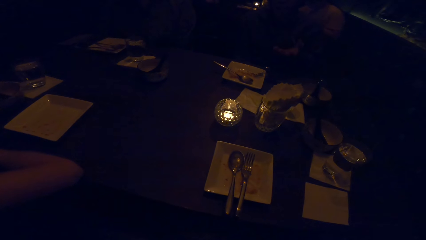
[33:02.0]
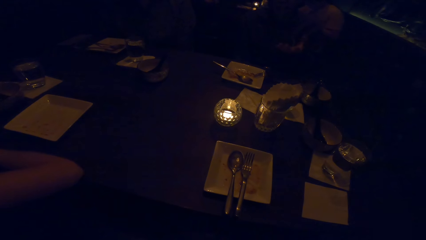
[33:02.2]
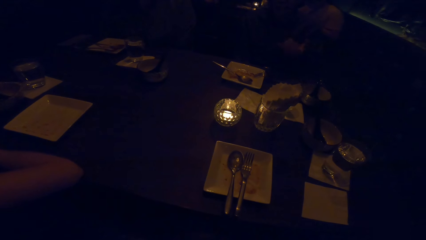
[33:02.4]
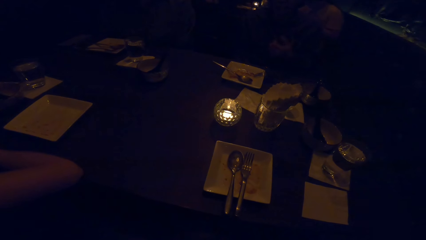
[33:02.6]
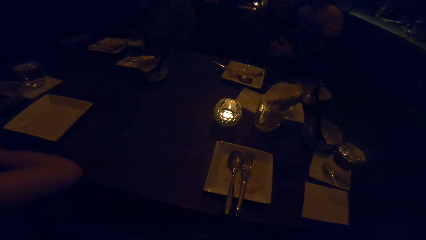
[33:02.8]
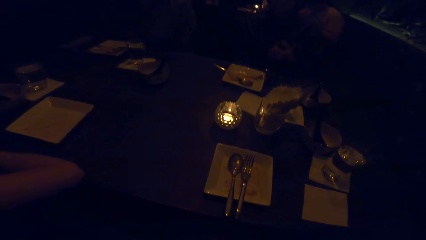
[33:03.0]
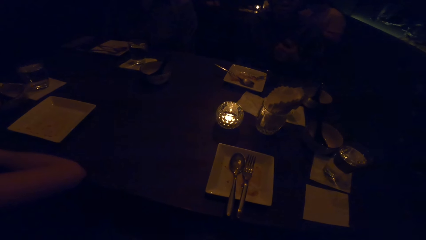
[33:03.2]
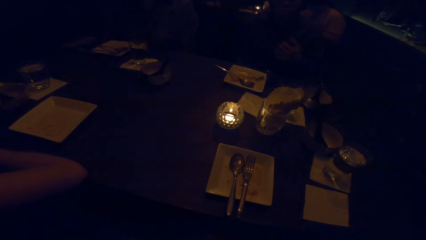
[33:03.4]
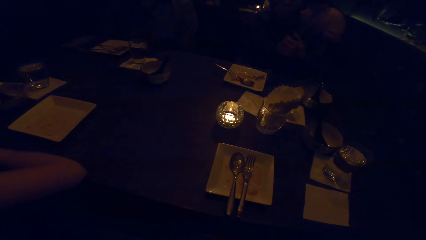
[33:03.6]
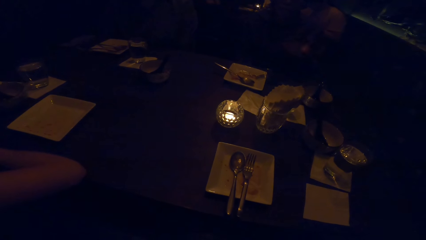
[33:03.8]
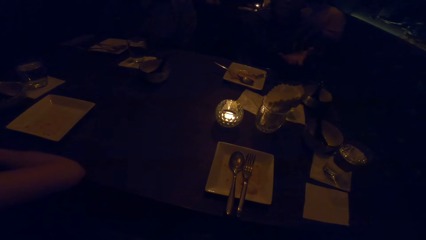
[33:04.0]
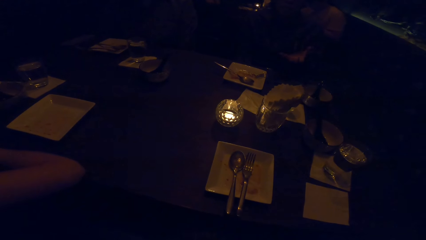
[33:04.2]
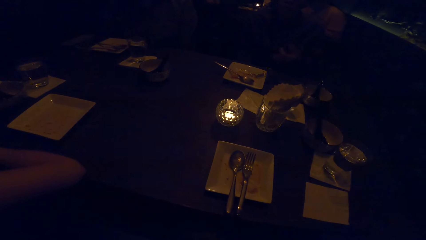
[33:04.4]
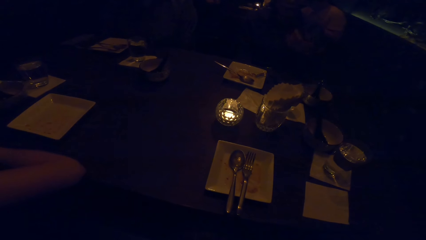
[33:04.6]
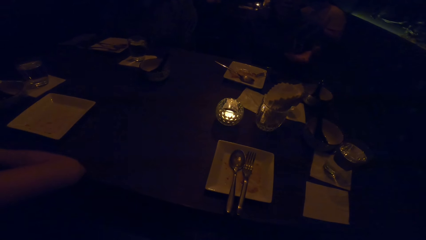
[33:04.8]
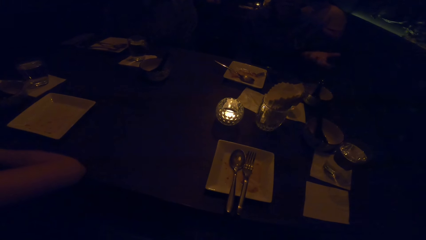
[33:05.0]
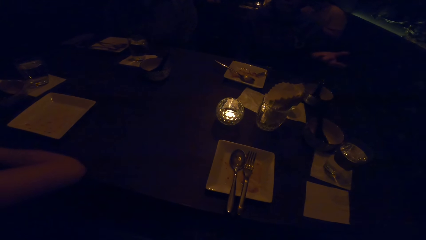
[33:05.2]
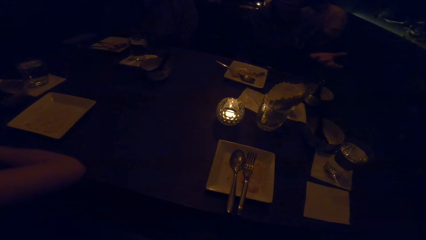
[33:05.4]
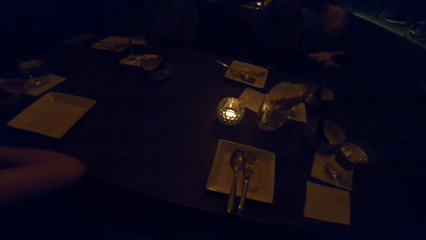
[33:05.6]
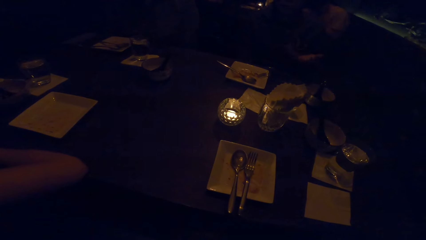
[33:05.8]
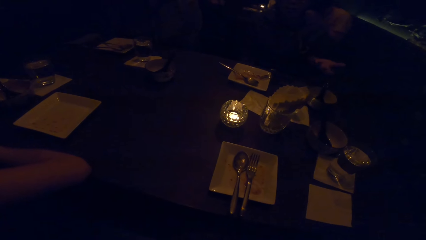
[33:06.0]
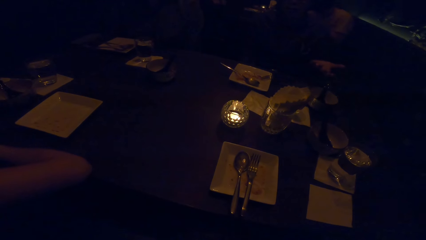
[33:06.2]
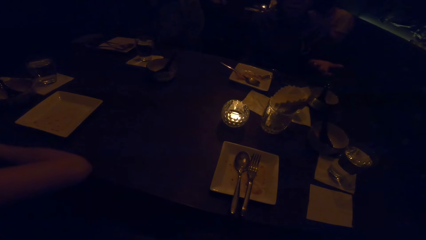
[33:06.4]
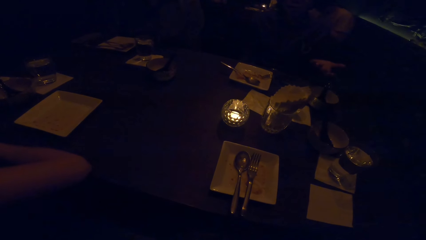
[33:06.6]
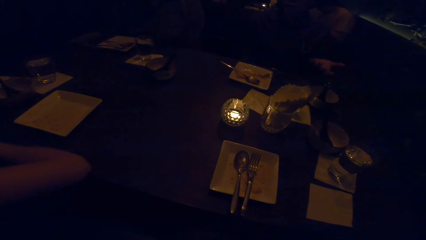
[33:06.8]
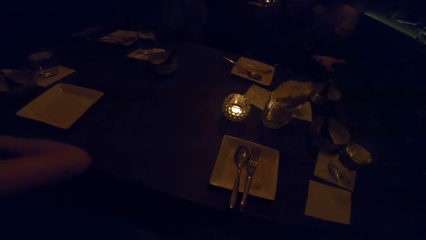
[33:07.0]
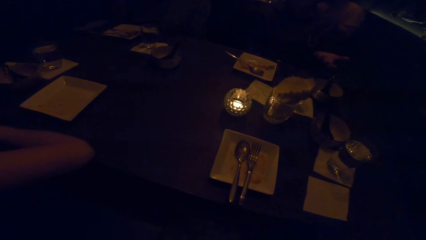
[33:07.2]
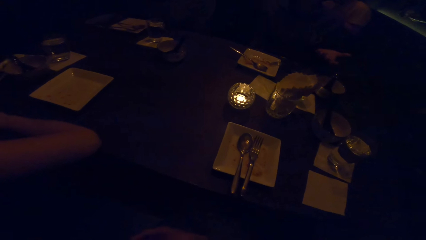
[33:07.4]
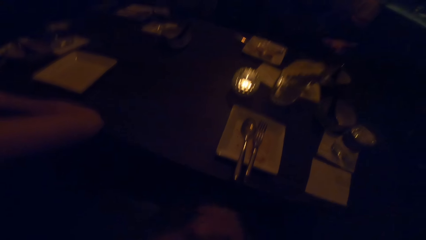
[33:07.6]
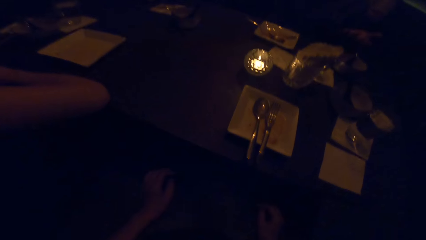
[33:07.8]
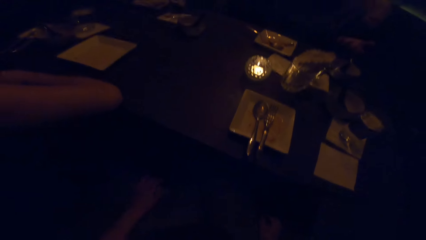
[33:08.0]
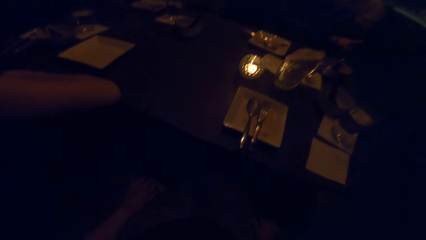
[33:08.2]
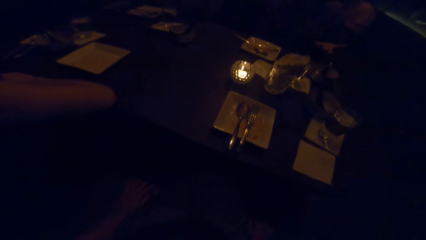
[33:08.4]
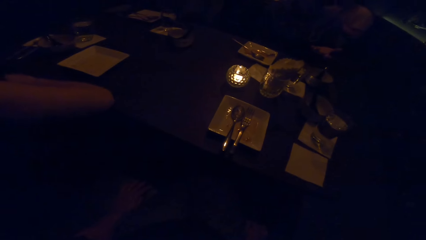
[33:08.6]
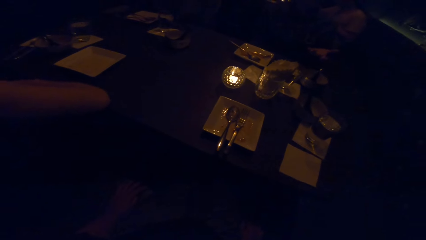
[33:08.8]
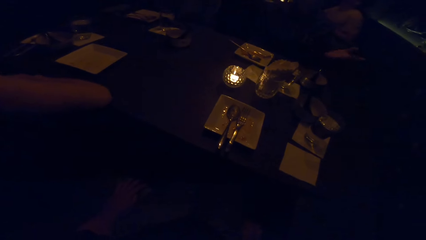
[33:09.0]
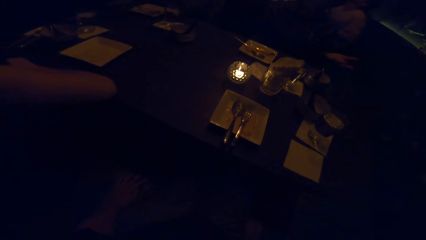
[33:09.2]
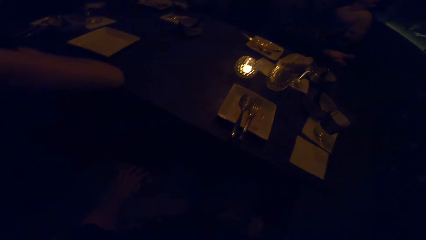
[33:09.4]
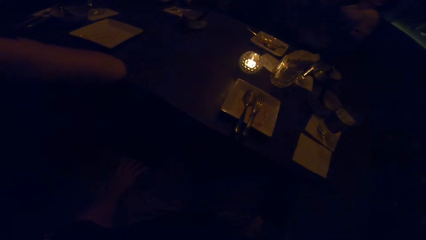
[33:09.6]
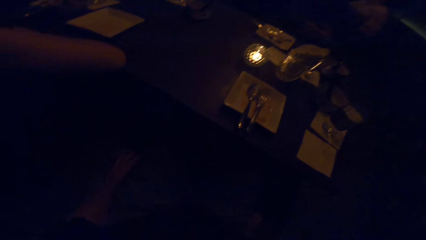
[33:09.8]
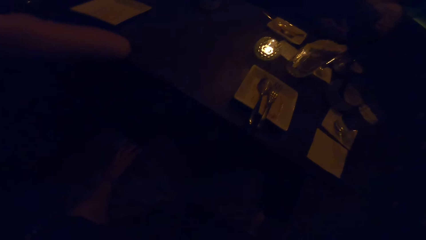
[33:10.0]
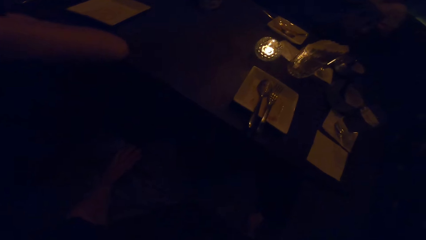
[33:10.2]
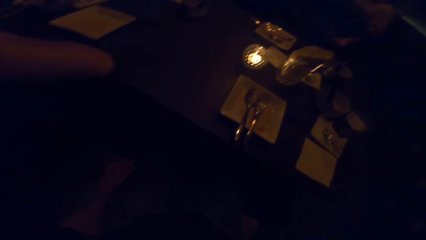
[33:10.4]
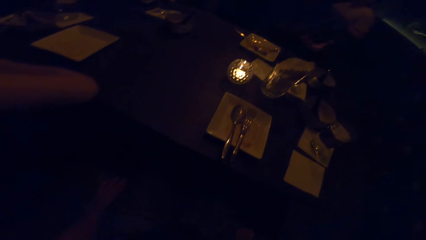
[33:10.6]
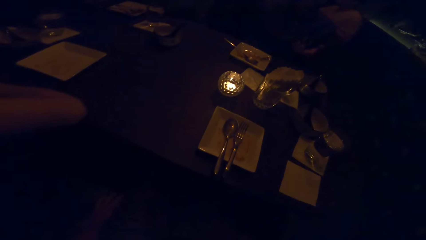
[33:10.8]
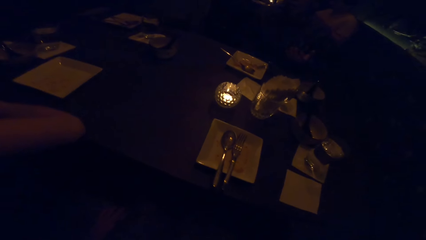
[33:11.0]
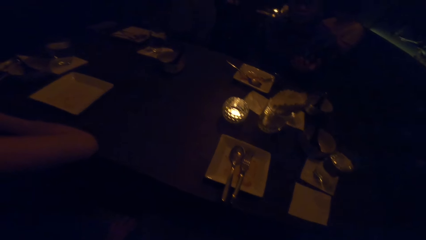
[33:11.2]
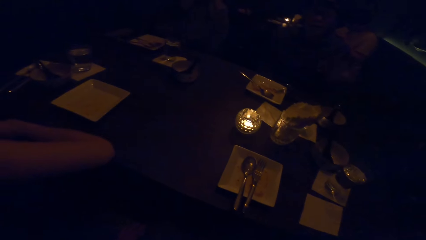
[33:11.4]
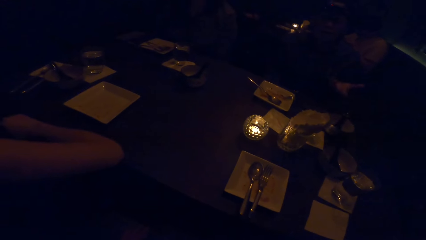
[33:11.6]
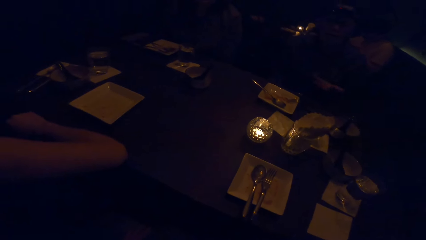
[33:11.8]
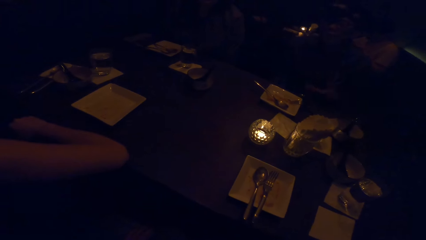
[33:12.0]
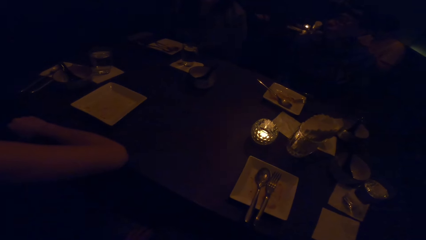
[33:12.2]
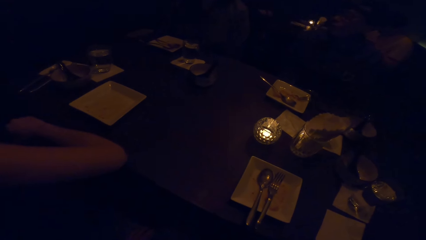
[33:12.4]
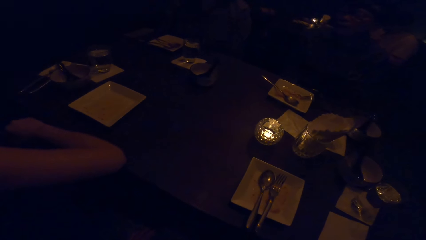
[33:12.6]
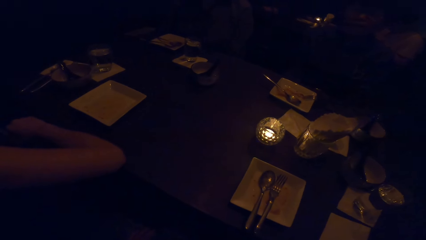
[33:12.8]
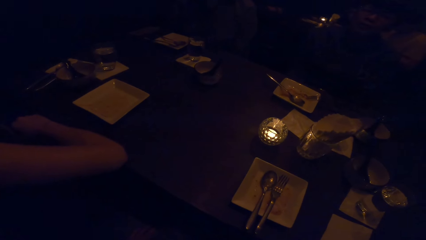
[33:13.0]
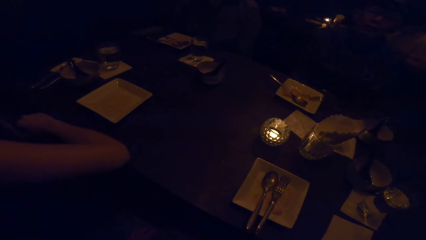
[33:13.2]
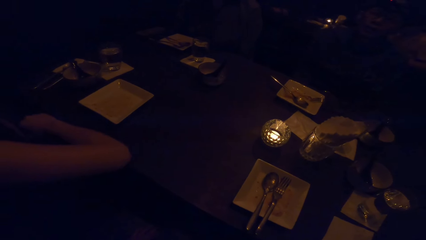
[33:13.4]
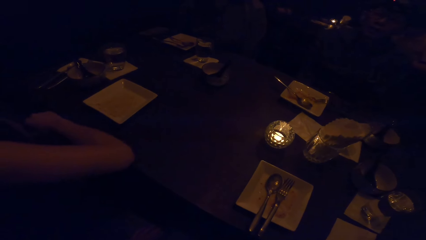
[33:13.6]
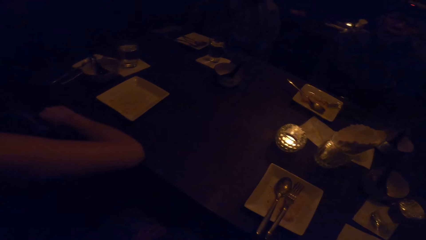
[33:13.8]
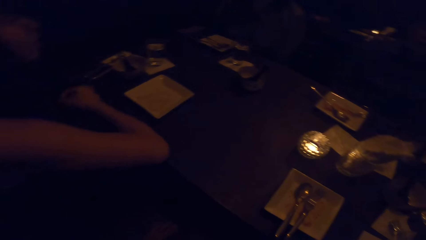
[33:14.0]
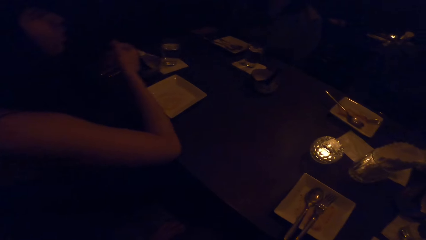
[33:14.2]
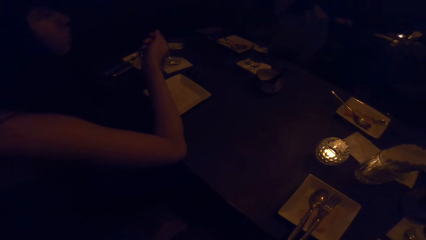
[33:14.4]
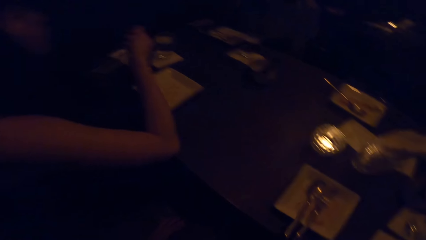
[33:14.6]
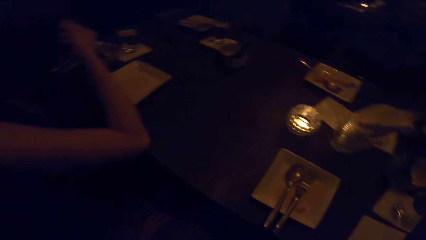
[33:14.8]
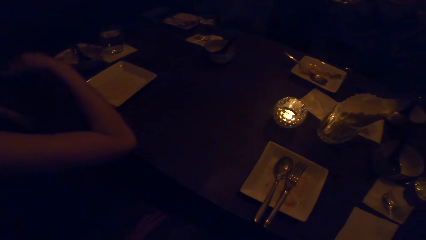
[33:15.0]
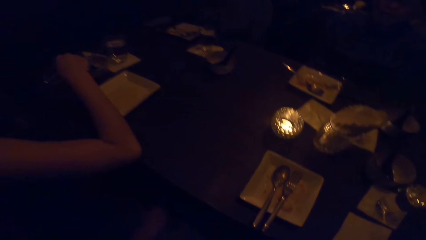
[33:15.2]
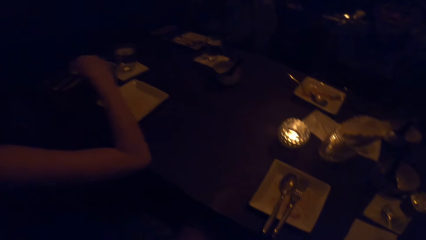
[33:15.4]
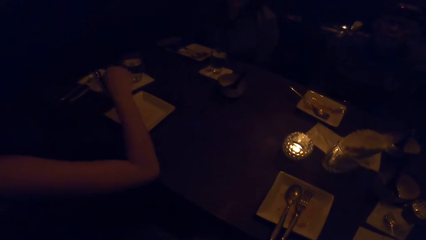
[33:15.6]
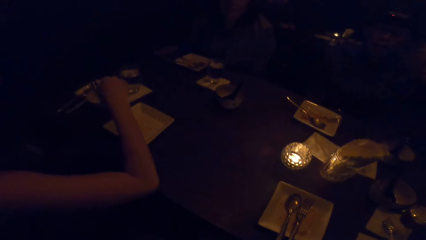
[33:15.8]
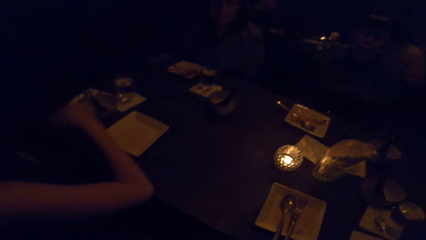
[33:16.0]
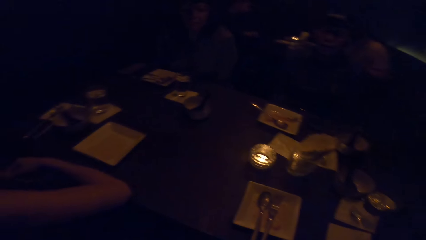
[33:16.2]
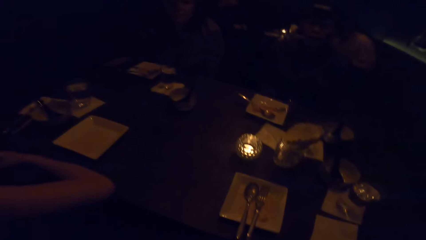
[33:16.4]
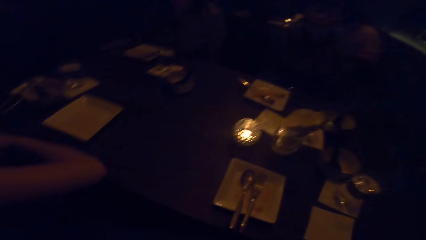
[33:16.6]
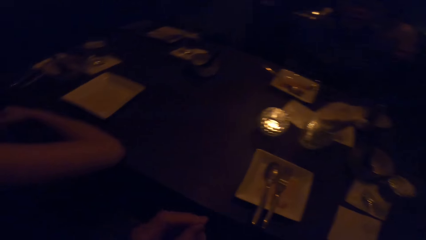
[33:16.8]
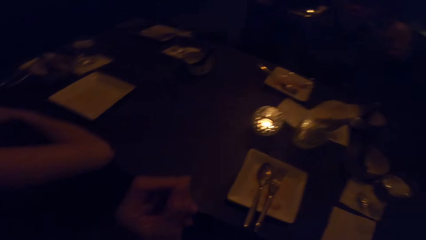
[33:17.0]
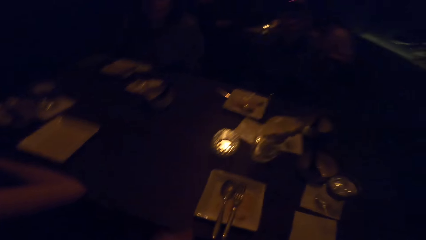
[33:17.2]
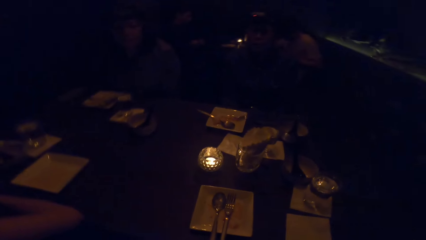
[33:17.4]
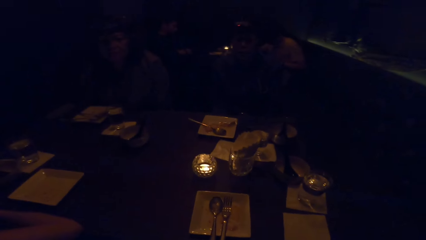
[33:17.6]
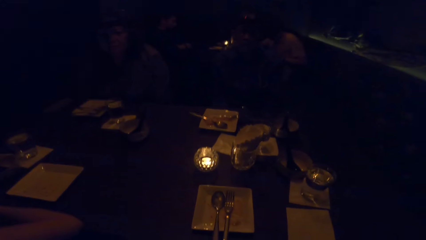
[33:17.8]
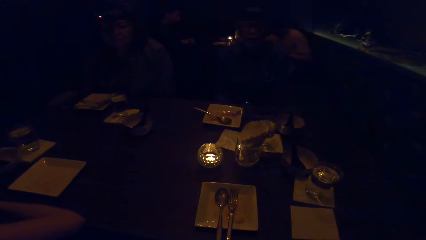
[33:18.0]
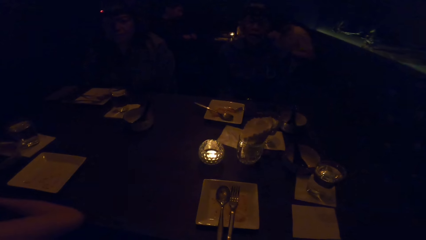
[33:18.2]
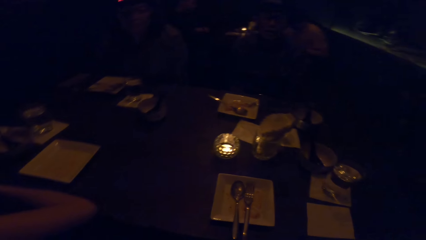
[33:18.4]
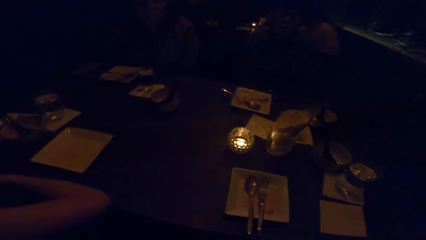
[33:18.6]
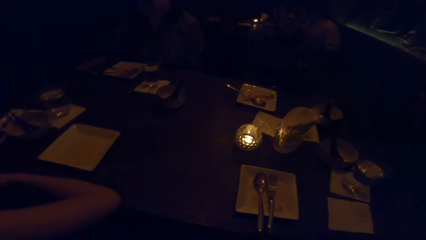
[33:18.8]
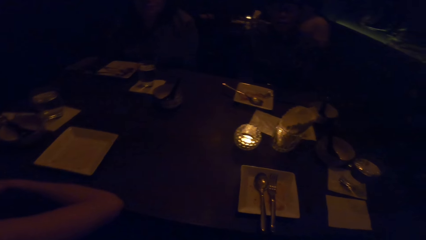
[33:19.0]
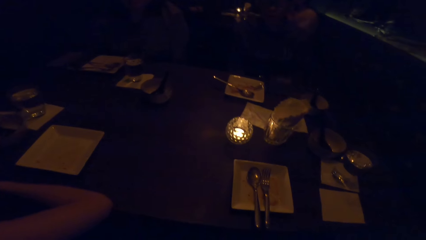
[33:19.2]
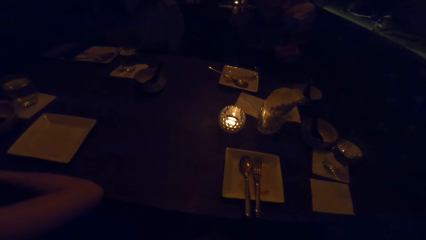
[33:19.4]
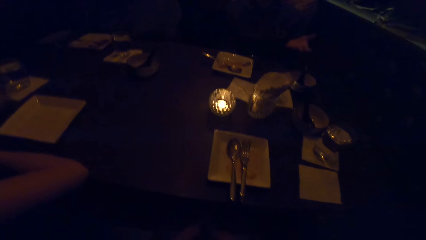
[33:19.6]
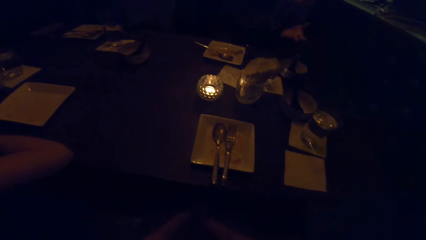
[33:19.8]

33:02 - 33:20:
The camera wearer looks around. A woman swings the hand. The camera wearer swings the hand and looks around.
